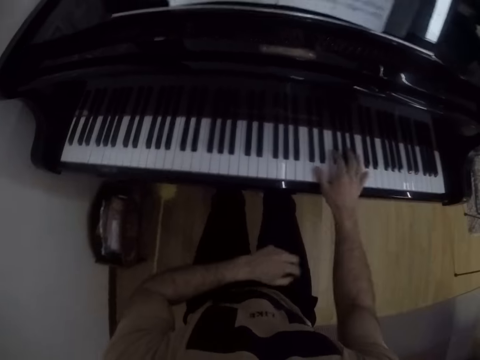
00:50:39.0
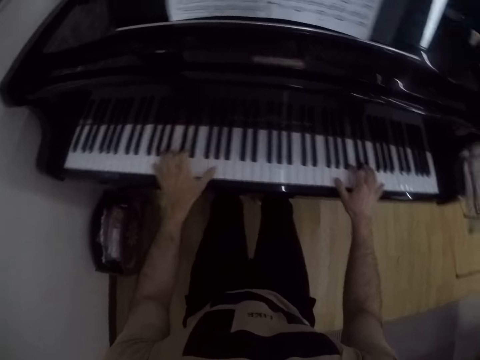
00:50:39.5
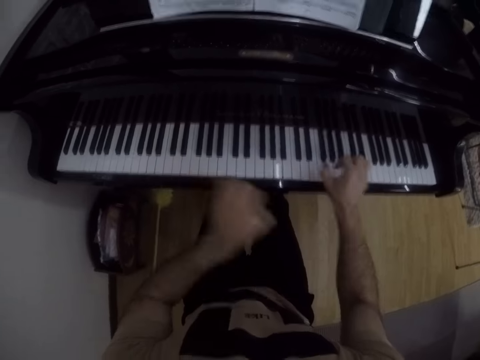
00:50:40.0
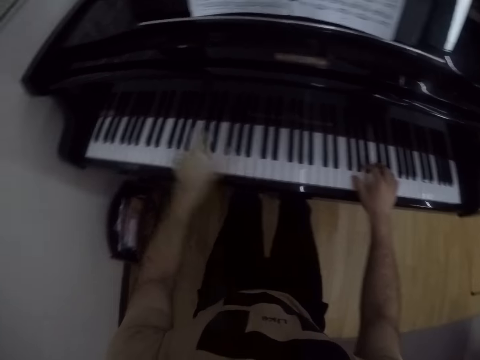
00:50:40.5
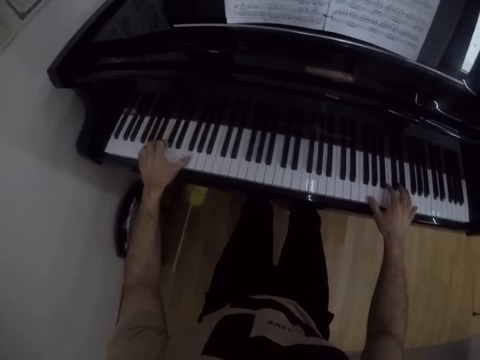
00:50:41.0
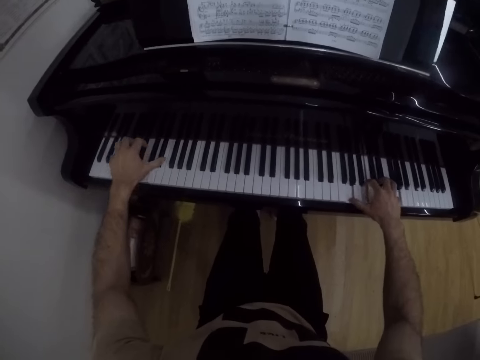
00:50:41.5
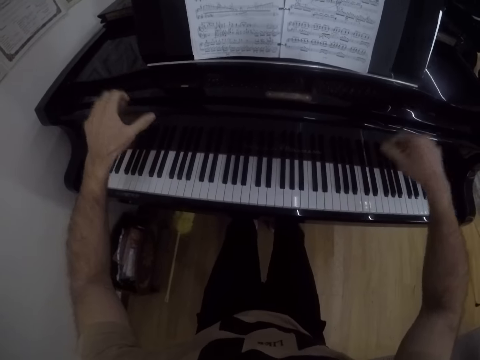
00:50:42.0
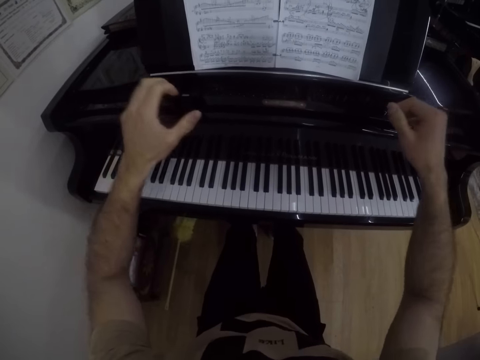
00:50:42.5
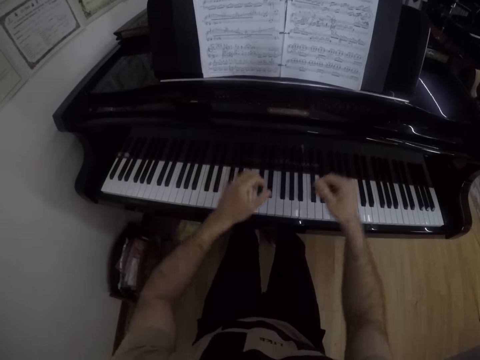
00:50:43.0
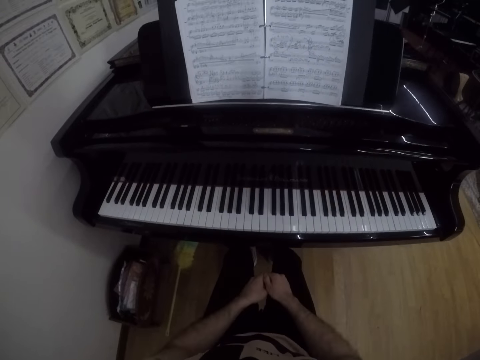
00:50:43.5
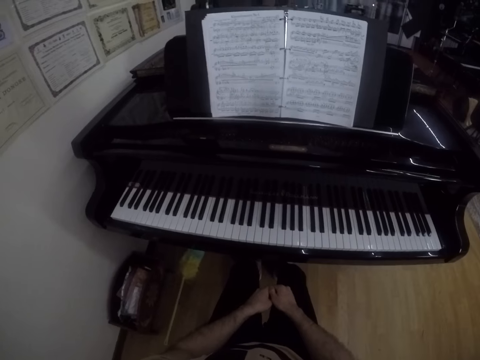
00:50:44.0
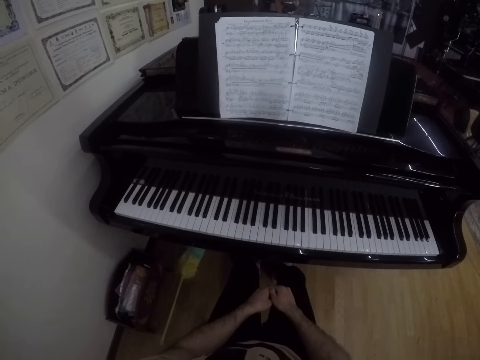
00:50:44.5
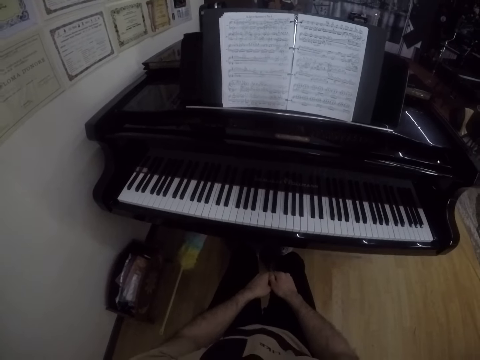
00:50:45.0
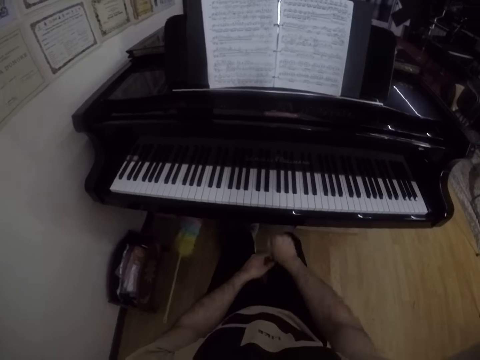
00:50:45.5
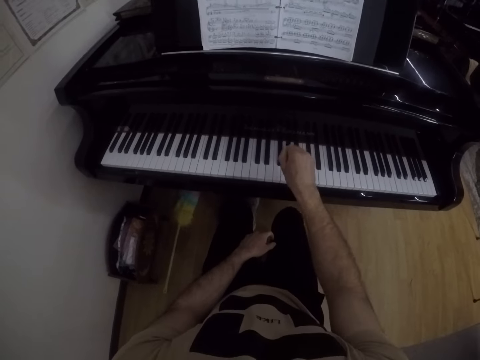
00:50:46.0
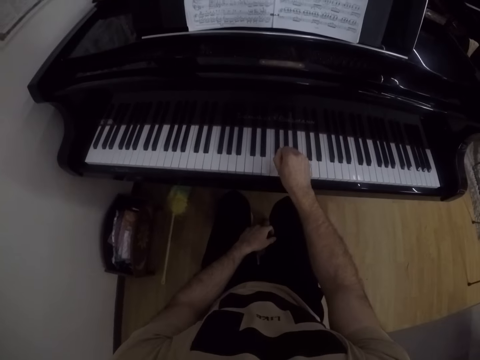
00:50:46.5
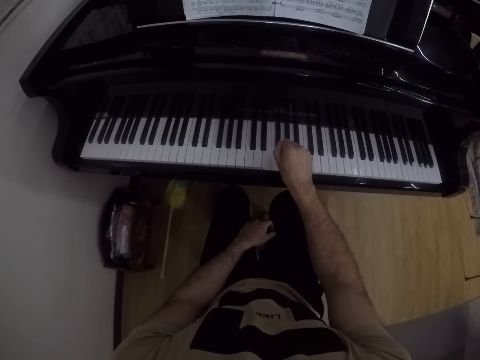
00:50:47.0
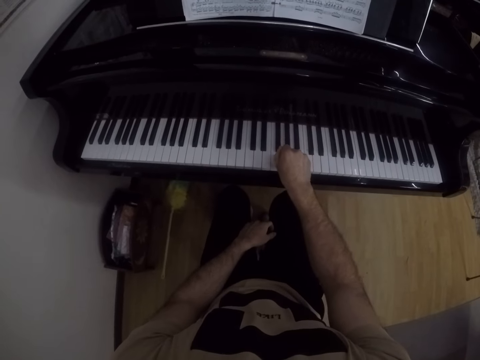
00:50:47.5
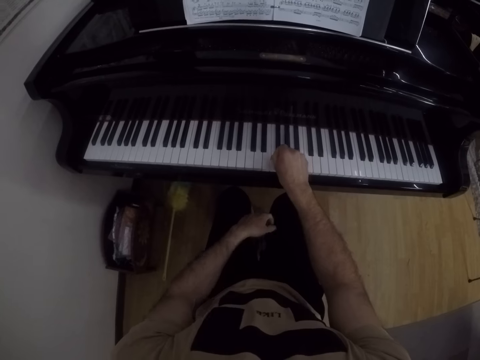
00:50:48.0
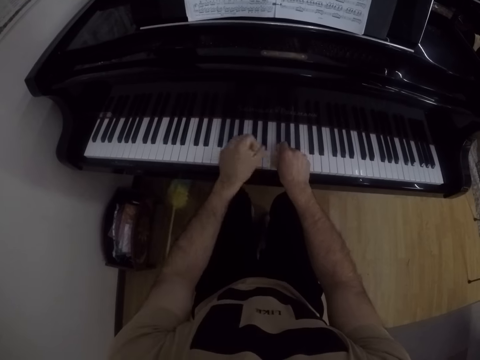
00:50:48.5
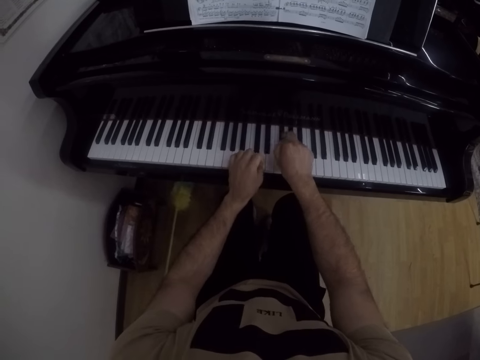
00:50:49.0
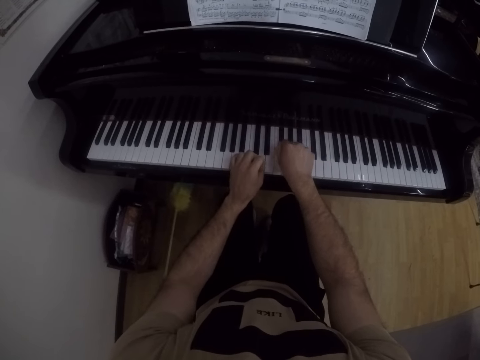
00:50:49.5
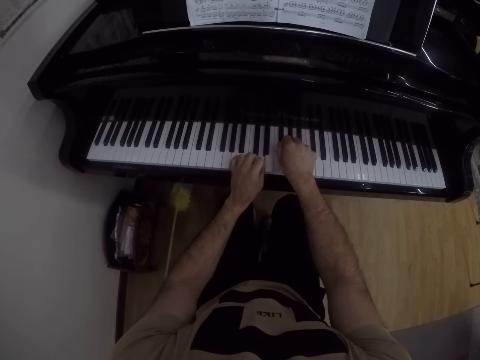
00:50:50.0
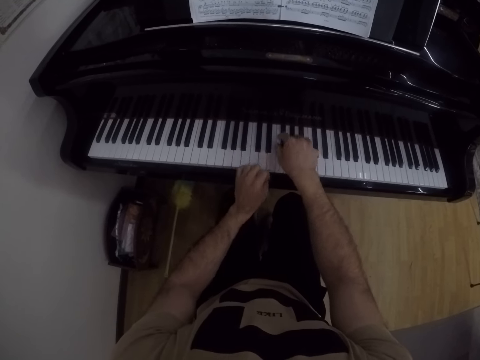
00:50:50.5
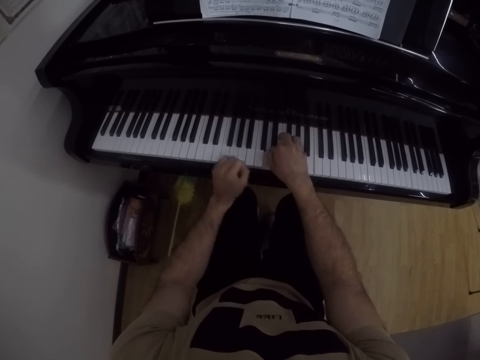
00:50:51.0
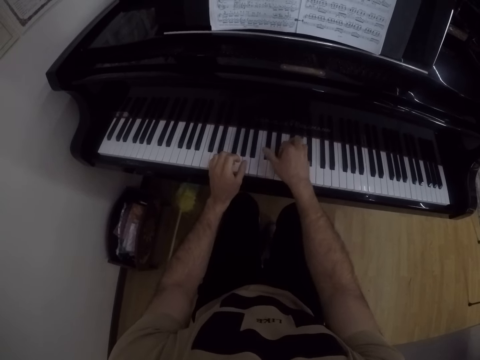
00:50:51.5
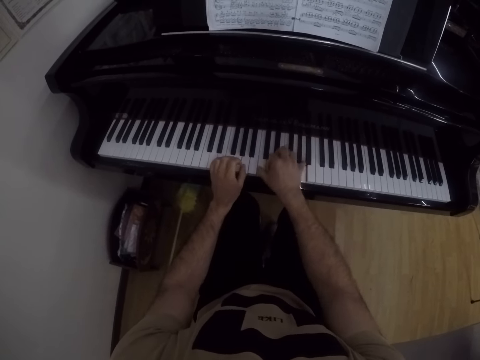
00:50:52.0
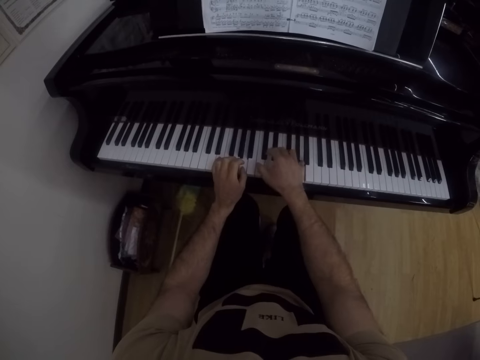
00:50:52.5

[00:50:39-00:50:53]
The camera wearer lifts the hands. He places his hands on his legs. He looks at the book. He plays the piano with his right hand. He plays the piano with both hands.

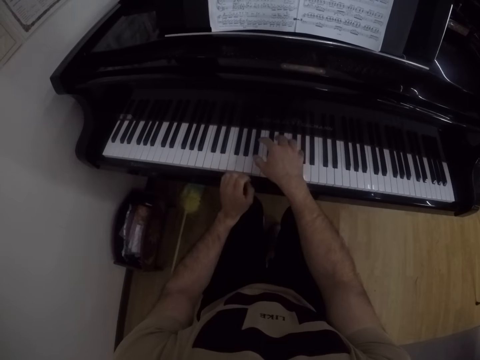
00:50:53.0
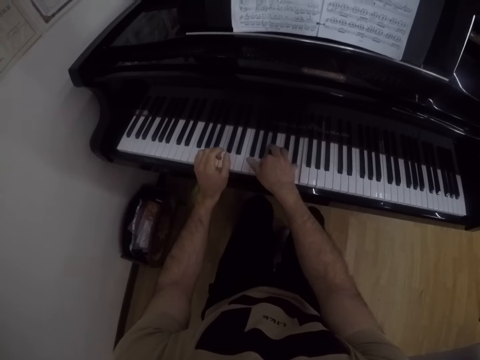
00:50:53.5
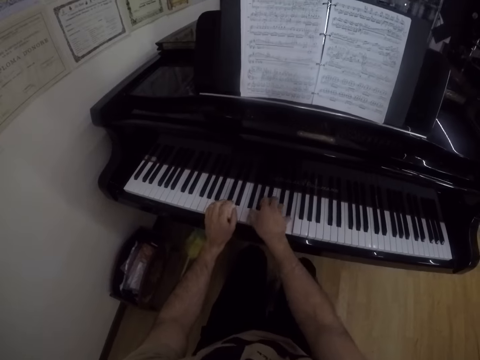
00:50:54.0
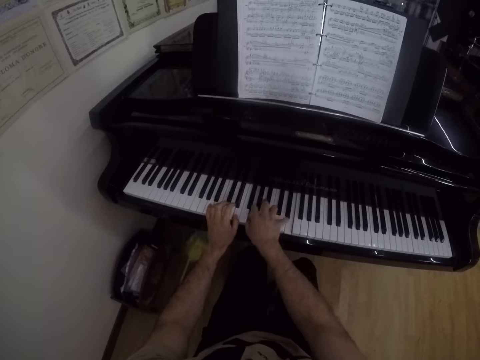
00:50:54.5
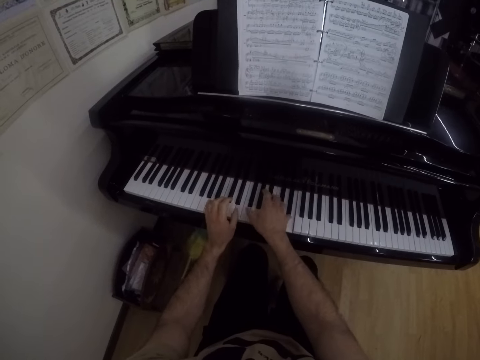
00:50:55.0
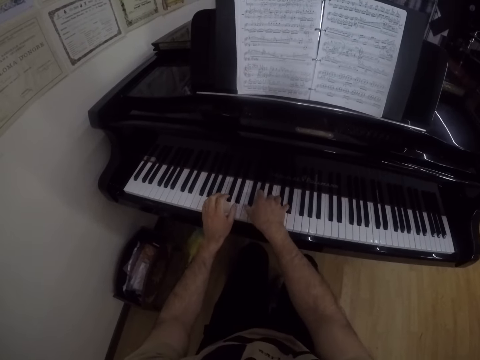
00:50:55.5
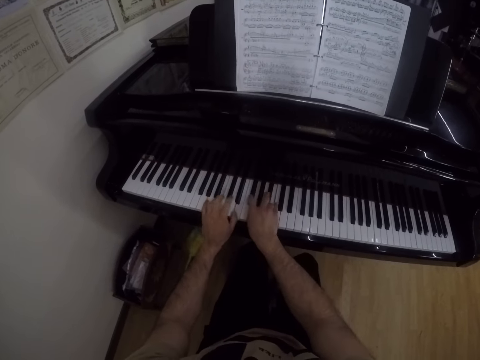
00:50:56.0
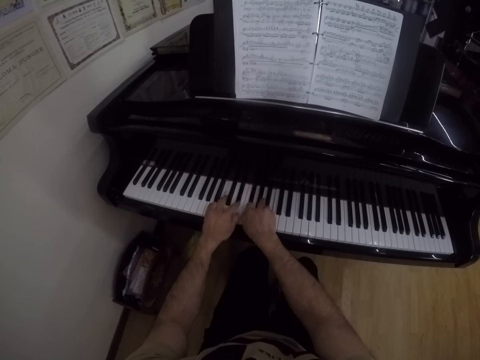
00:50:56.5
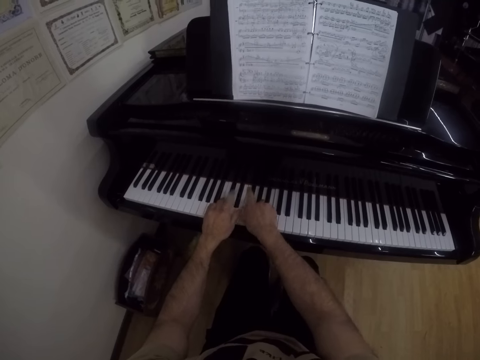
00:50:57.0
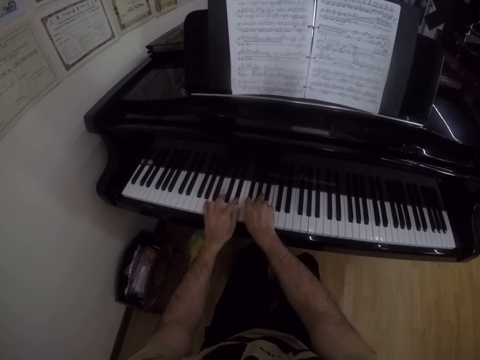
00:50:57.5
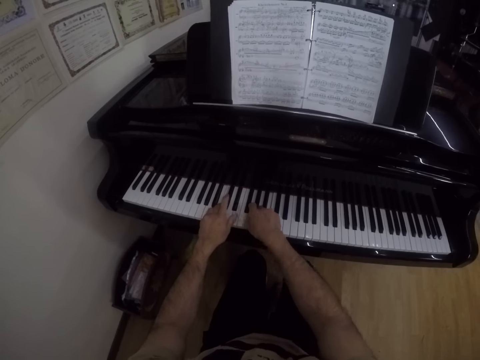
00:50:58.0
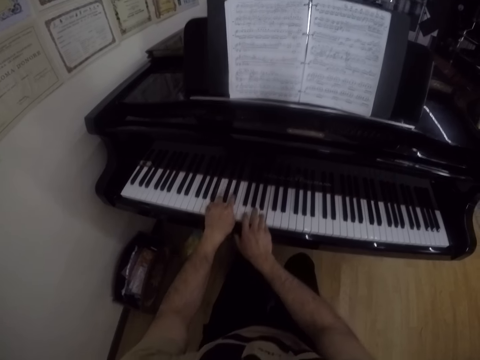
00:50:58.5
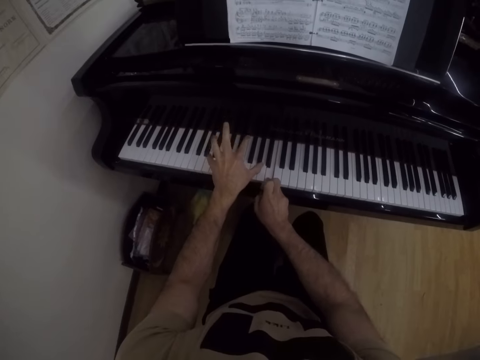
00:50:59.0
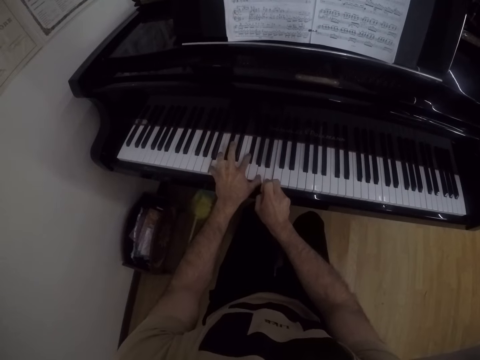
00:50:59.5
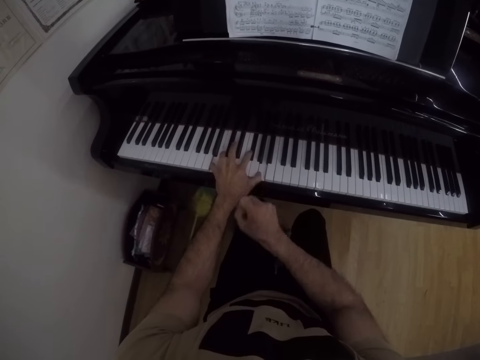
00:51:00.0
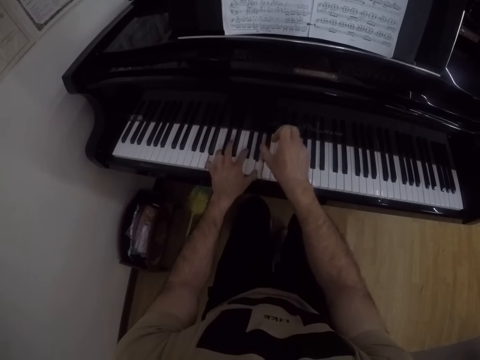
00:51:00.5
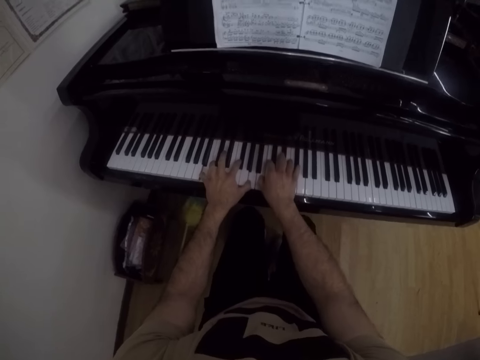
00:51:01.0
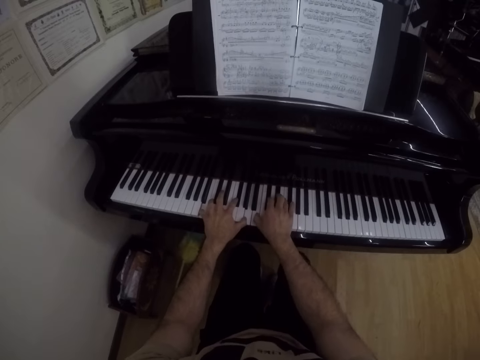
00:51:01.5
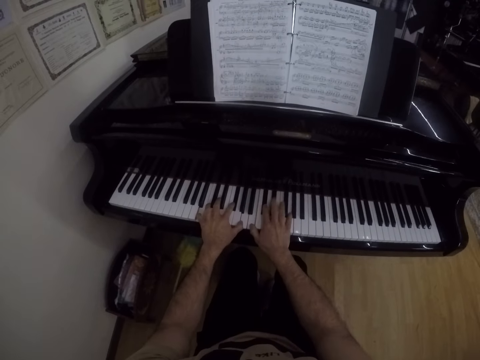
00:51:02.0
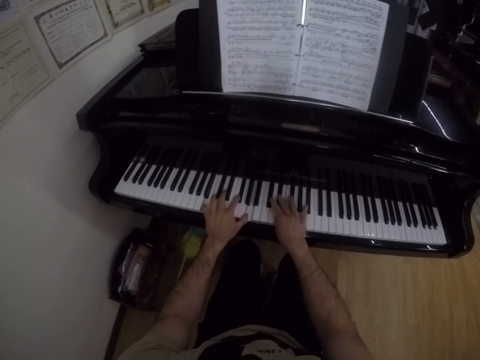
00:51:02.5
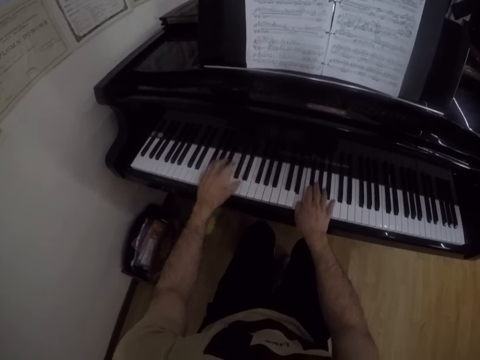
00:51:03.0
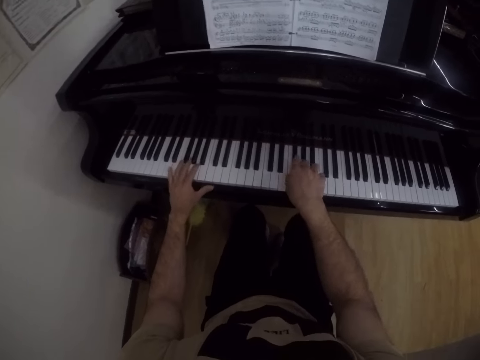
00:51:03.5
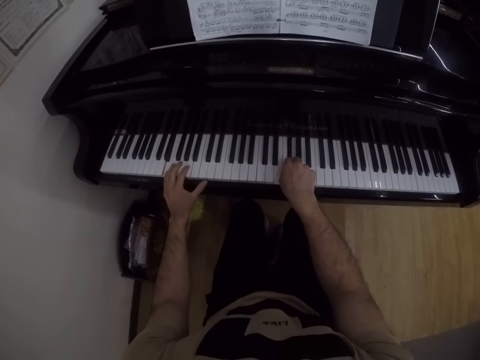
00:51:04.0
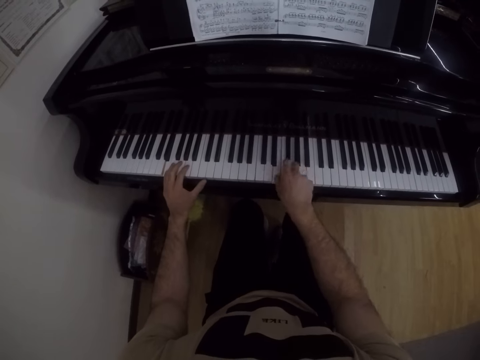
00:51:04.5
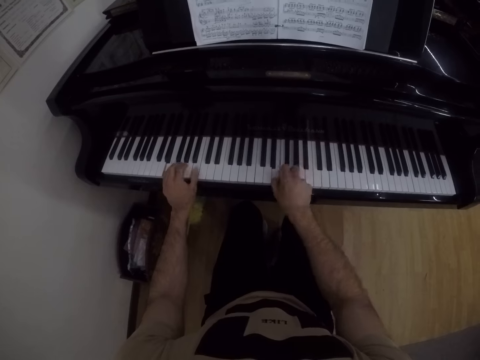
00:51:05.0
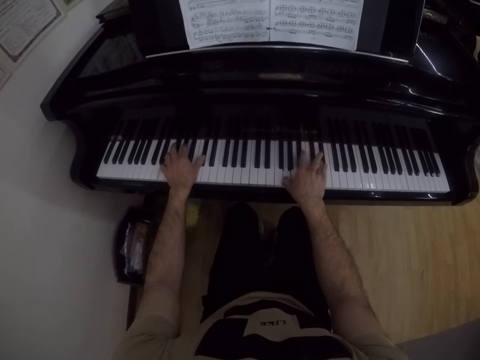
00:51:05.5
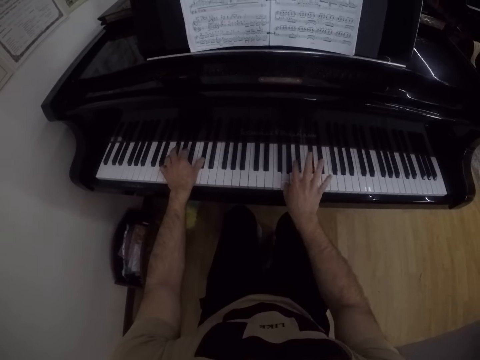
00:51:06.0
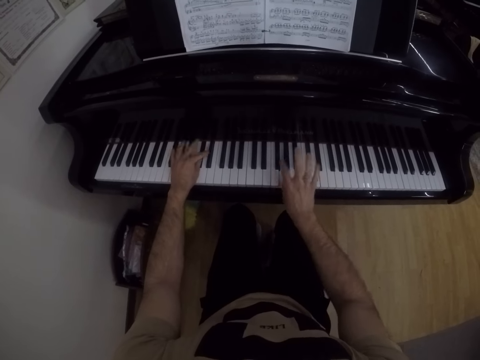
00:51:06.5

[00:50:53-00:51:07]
The camera wearer looks at the book.
